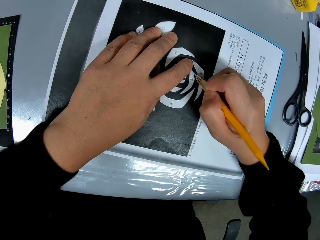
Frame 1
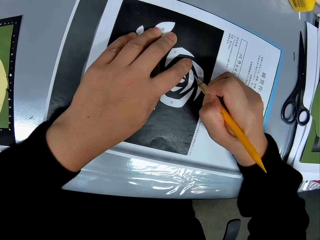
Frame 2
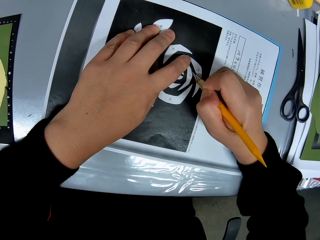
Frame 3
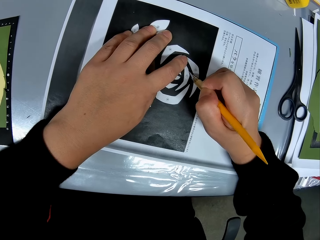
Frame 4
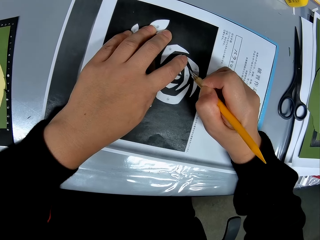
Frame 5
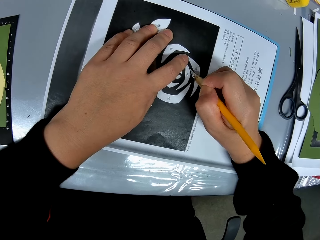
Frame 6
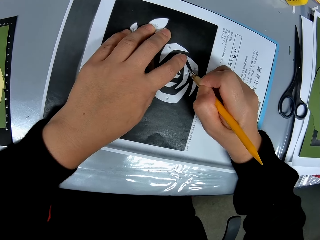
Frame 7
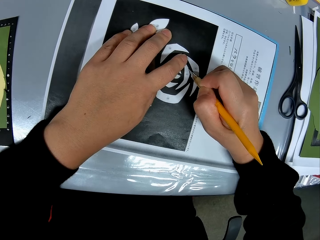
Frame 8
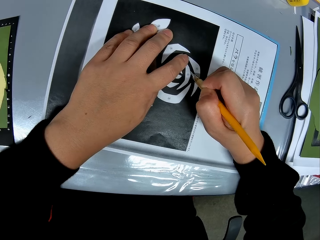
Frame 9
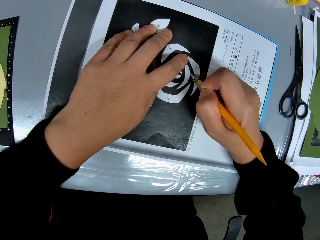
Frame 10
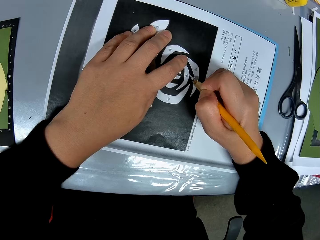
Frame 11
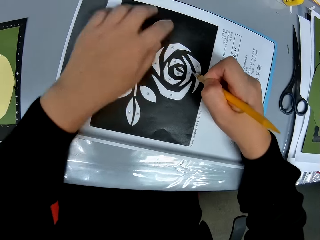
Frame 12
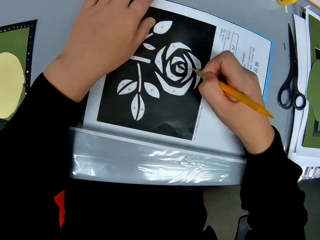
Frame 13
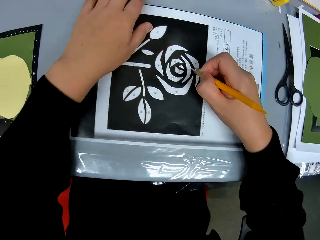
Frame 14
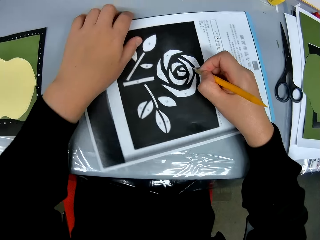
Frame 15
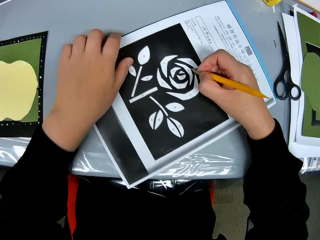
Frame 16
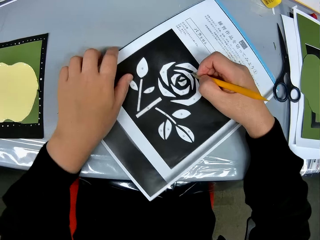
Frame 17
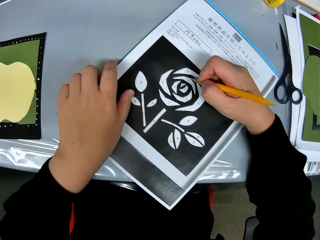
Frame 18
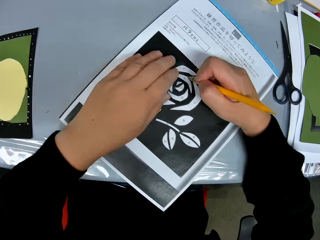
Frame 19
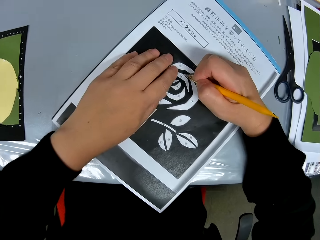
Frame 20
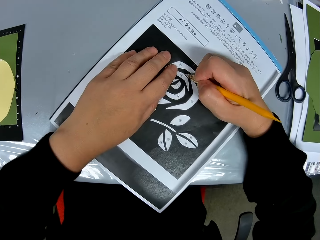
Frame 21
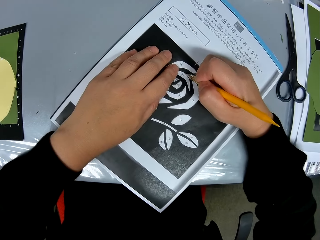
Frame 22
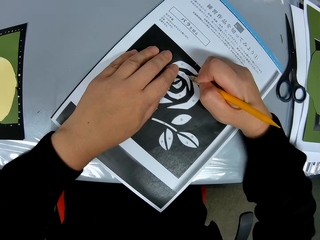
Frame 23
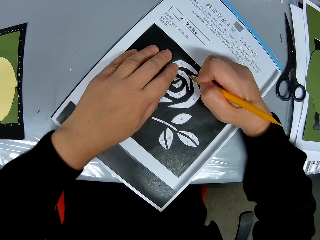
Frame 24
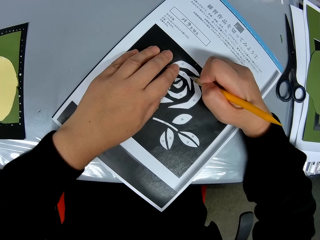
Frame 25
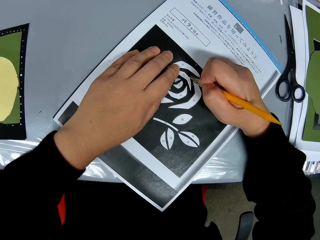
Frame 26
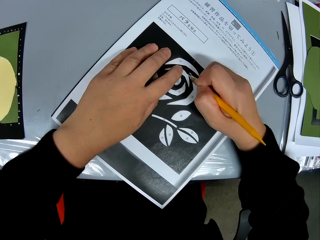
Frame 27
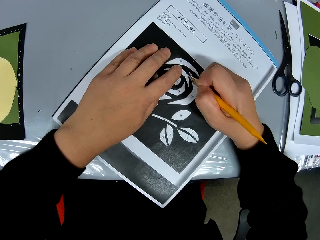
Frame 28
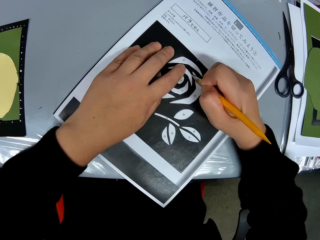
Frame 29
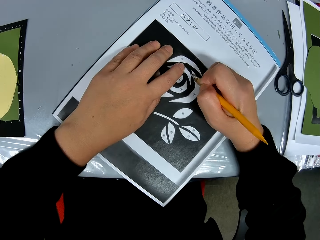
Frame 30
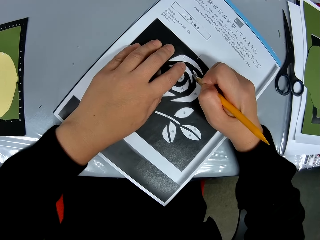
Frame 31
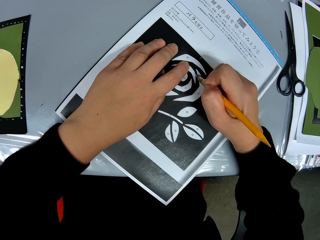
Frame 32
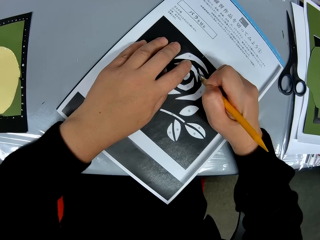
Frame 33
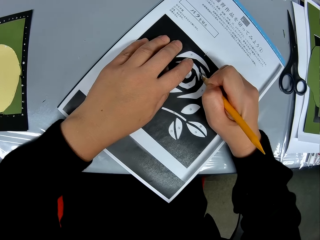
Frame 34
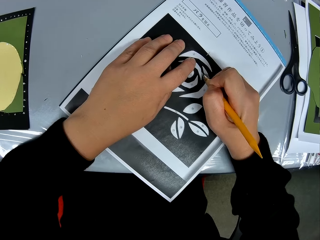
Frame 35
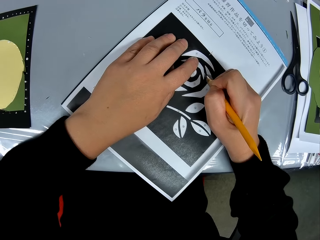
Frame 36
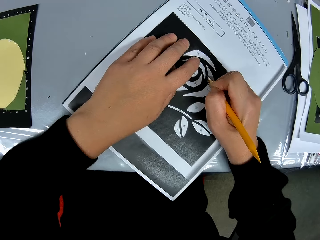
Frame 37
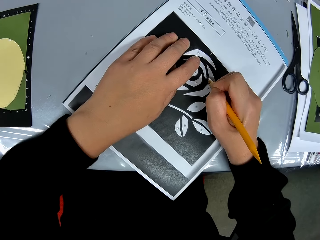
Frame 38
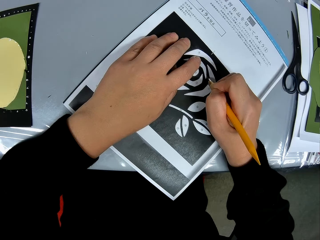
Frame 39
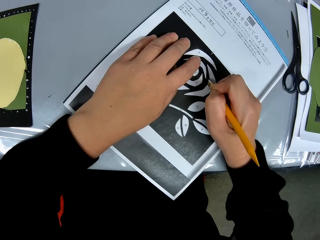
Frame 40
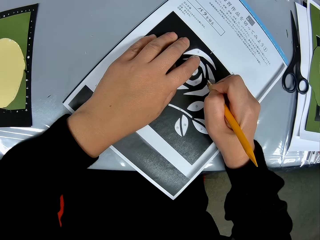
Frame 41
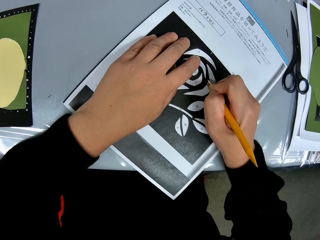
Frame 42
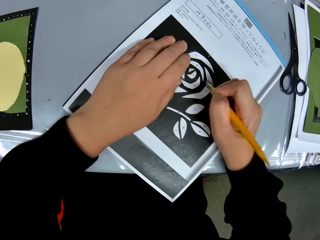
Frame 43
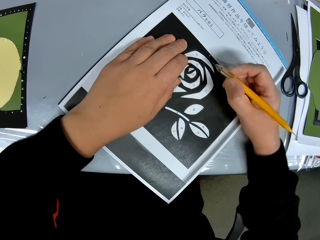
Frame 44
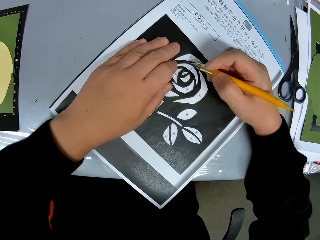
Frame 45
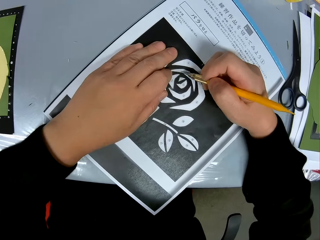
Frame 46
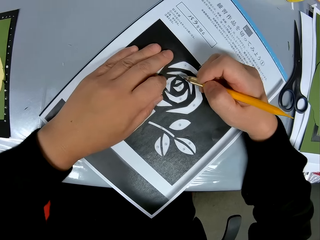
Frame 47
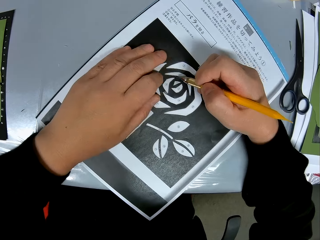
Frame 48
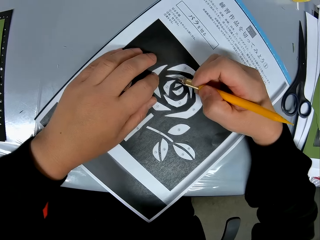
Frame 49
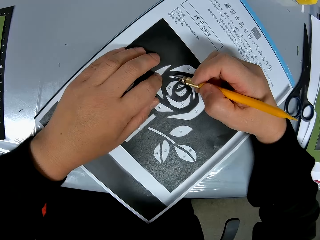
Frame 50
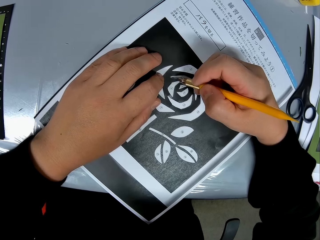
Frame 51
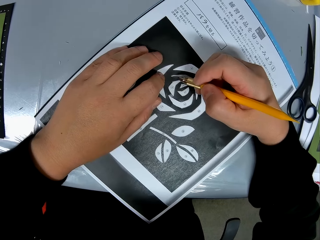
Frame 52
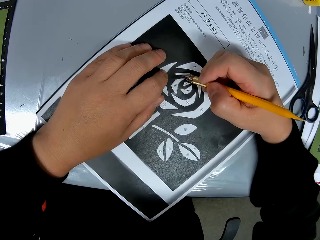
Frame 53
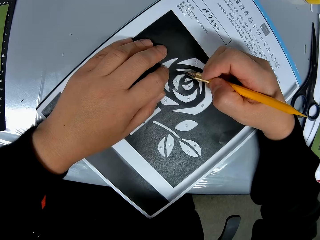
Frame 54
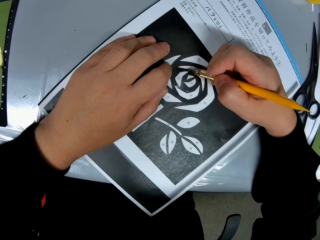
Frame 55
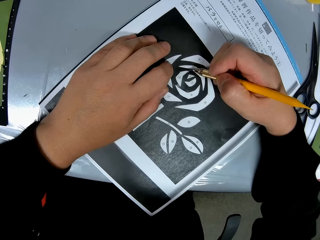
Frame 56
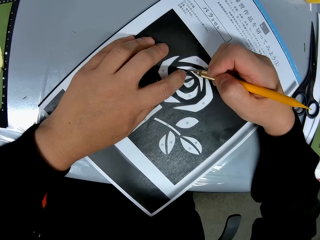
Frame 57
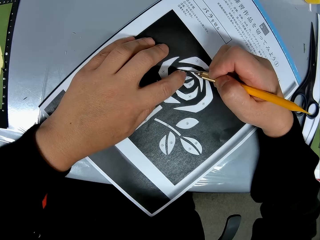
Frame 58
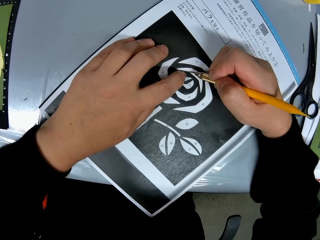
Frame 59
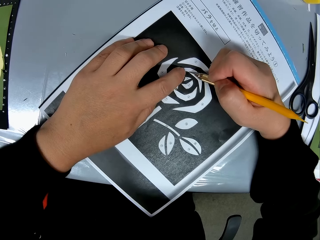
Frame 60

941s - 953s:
The camera wearer adjusts the position of the paper on the table again. They turn the sketching paper. They continue tracing the drawing on the paper with the craft knife.

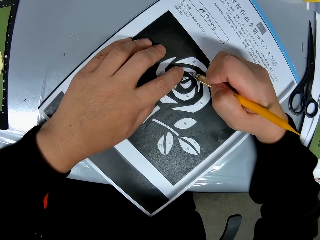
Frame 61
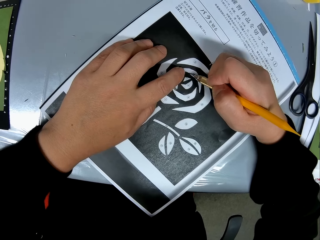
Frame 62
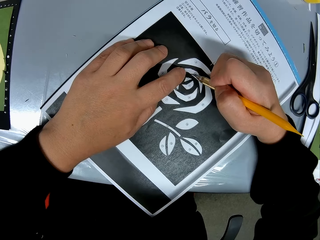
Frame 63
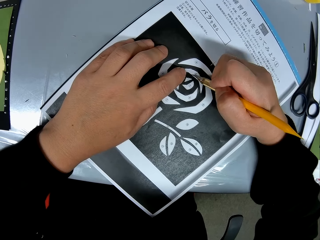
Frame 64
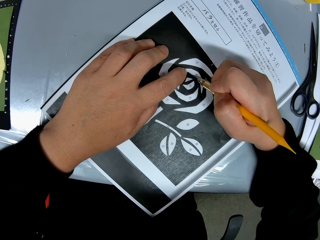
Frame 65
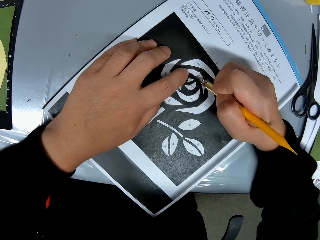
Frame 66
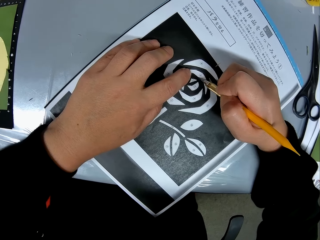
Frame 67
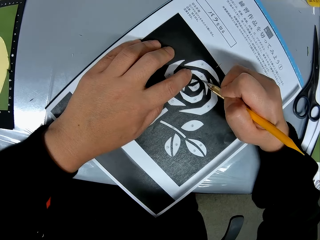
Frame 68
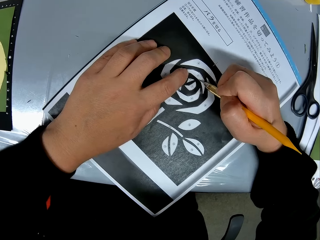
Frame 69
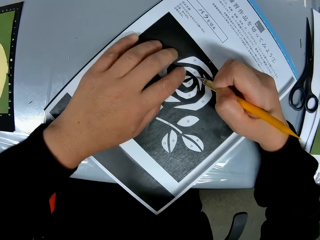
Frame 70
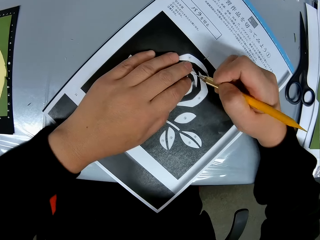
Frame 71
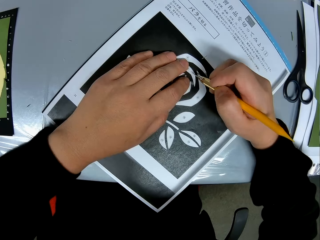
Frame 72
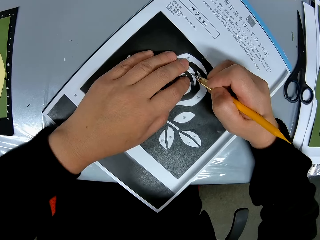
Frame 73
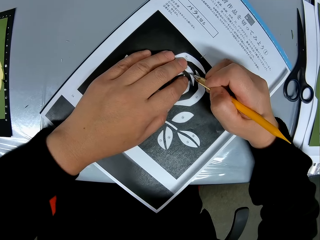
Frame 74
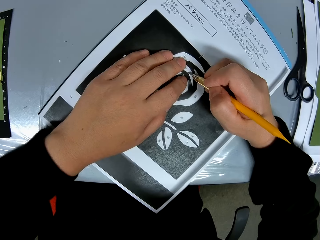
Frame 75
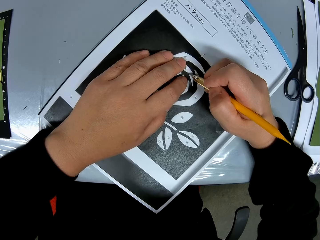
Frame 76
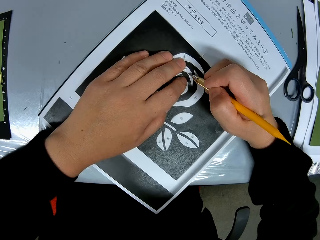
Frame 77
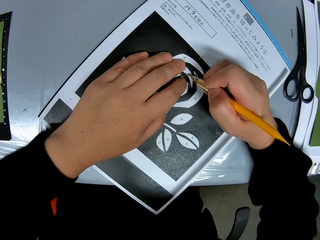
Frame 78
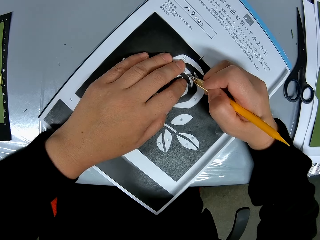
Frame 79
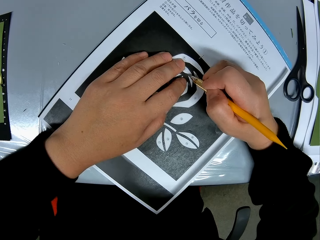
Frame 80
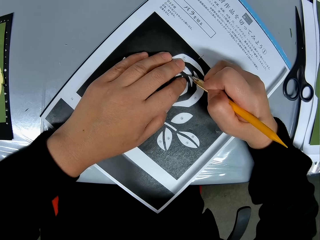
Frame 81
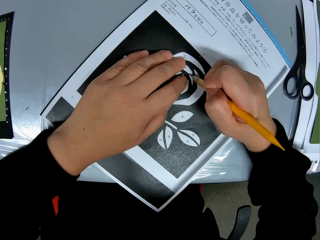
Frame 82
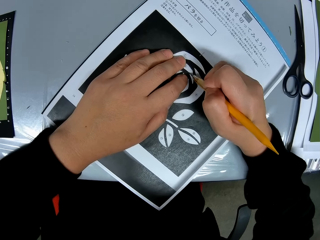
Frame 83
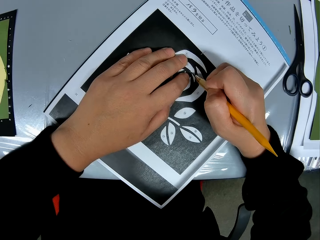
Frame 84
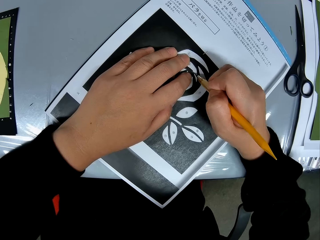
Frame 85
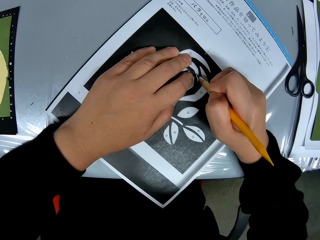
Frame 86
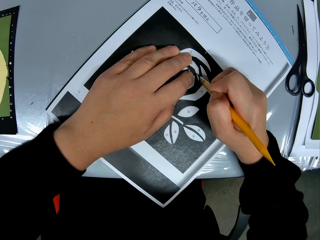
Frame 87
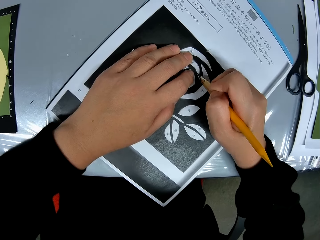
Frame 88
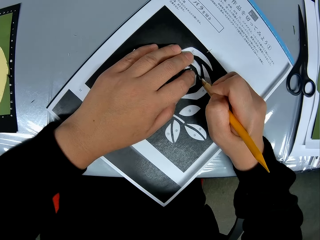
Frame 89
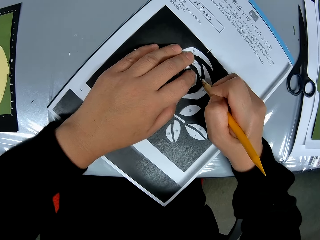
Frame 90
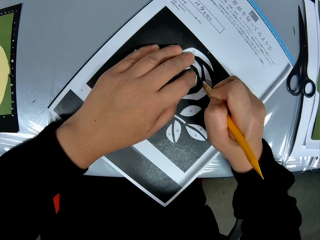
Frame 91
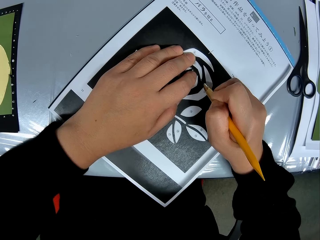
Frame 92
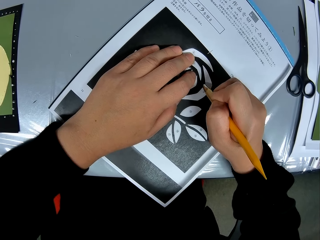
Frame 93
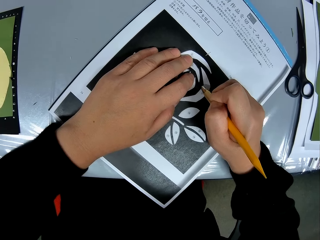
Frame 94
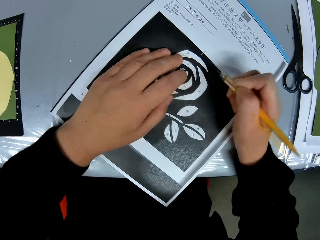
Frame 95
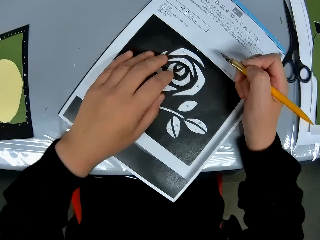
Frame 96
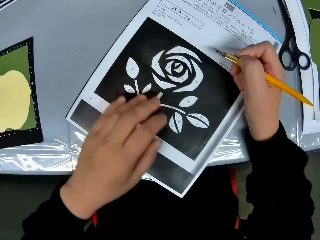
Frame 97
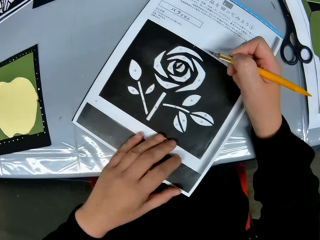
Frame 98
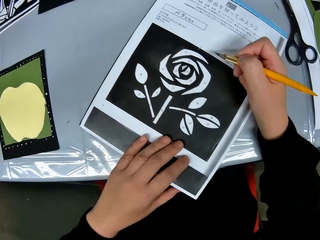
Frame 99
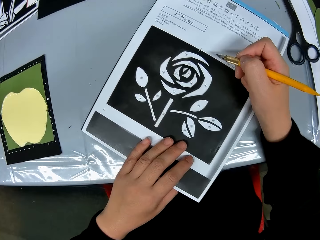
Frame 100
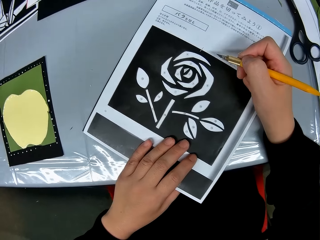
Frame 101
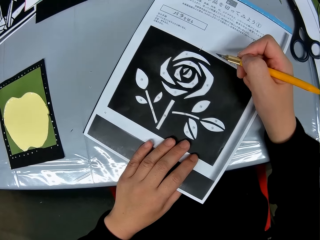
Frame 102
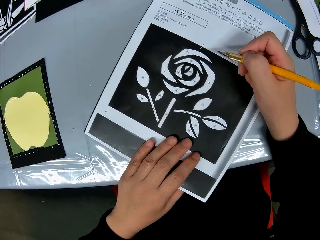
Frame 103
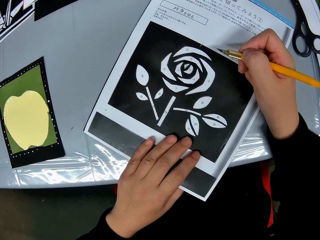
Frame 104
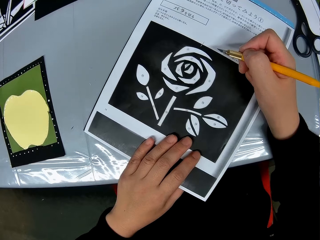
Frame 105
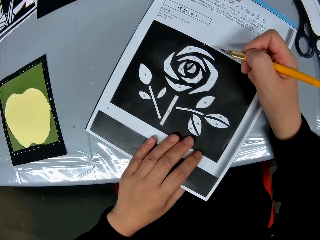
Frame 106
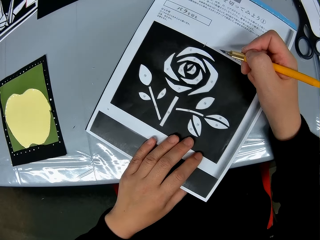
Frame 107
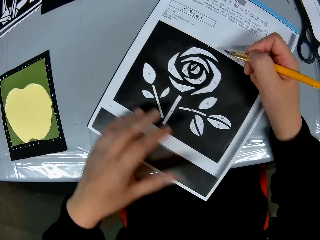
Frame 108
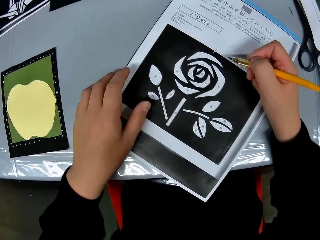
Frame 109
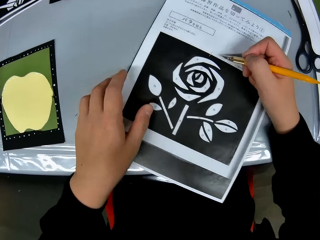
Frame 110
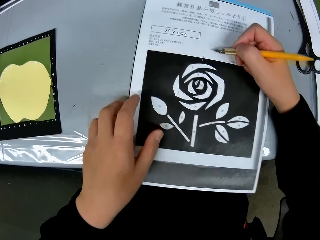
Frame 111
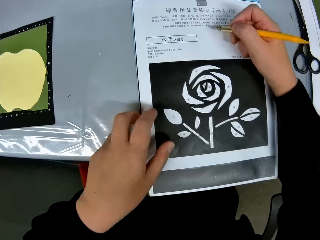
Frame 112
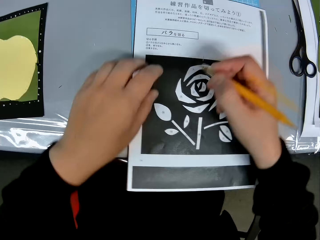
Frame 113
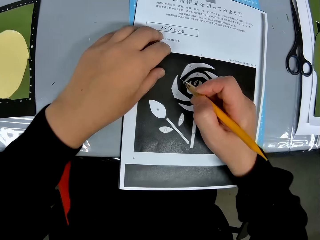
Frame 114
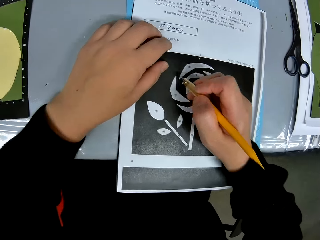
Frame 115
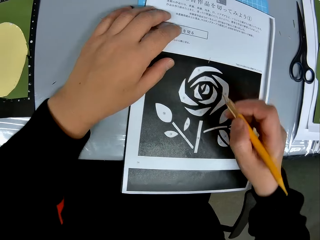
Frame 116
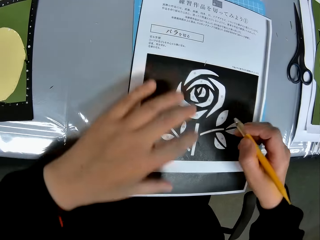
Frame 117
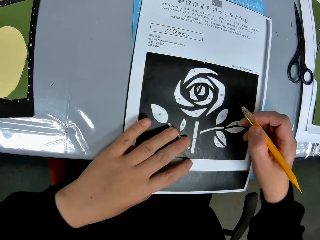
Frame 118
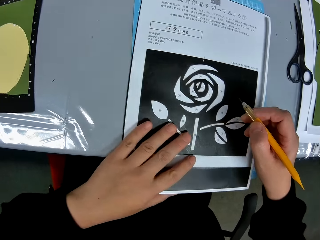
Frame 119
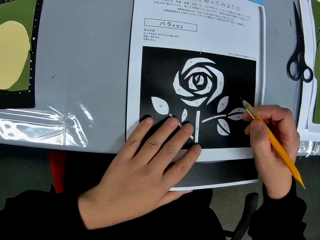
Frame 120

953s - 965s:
The camera wearer checks the paper with the drawing. They adjust the position of the paper on the table again. They turn the sketching paper.
